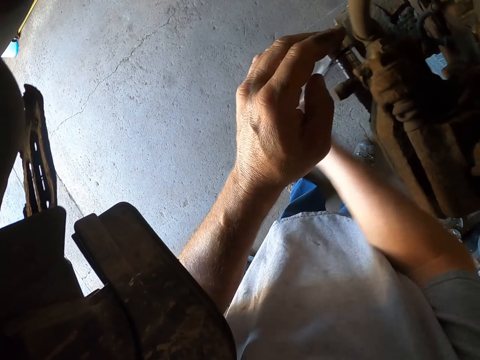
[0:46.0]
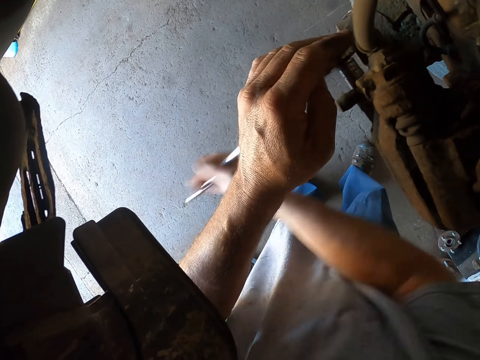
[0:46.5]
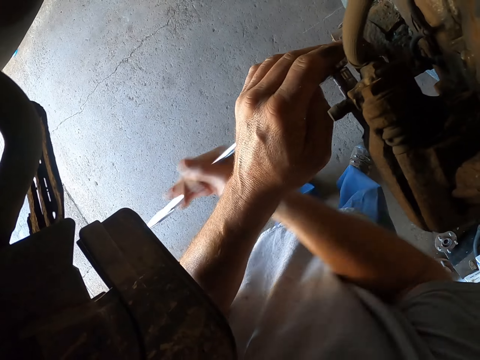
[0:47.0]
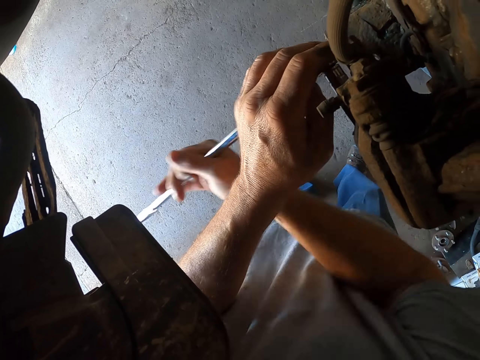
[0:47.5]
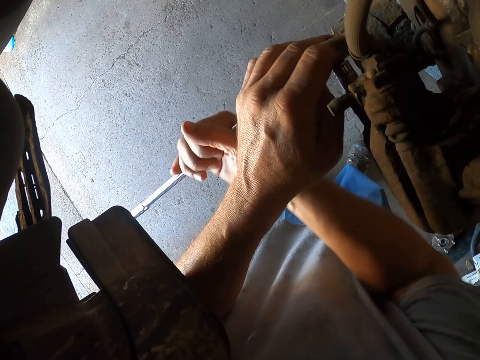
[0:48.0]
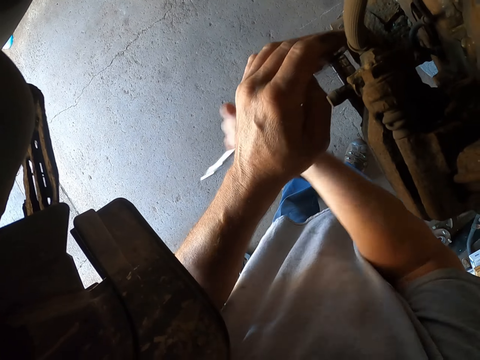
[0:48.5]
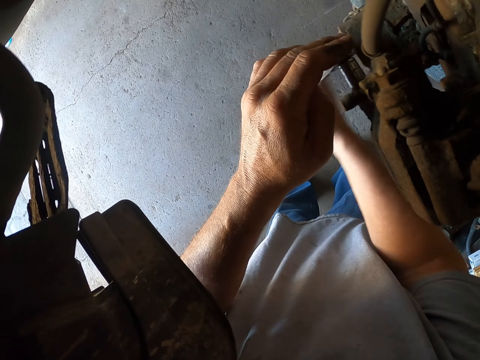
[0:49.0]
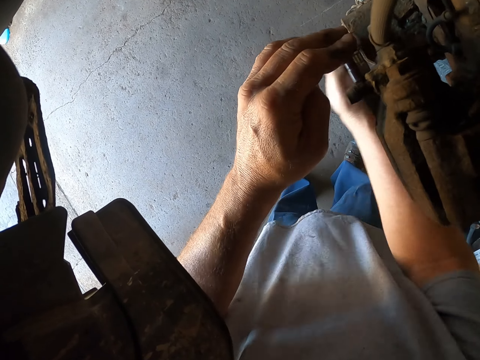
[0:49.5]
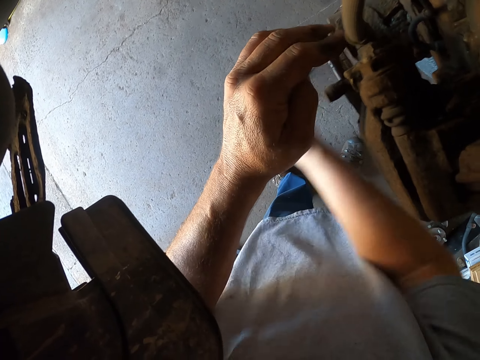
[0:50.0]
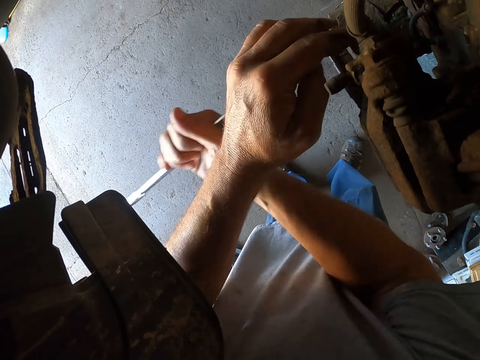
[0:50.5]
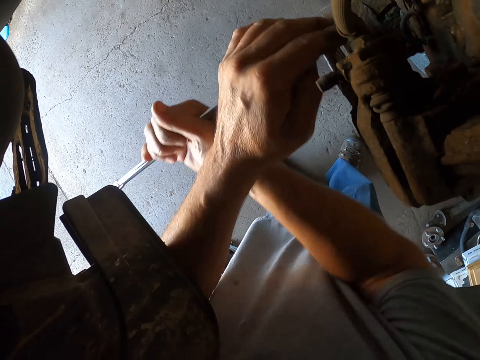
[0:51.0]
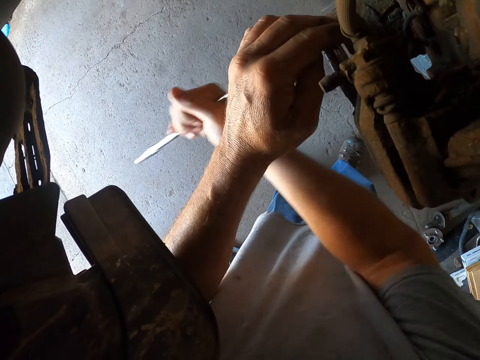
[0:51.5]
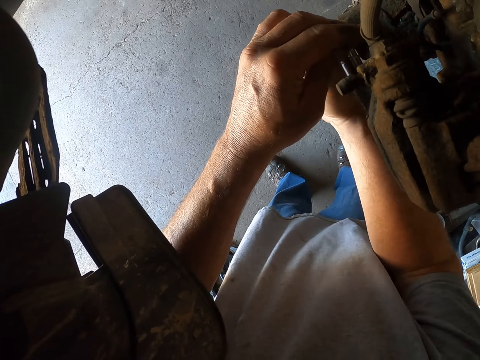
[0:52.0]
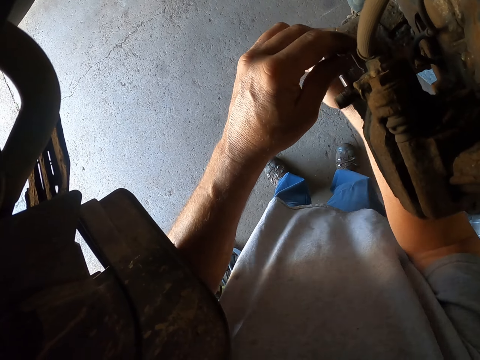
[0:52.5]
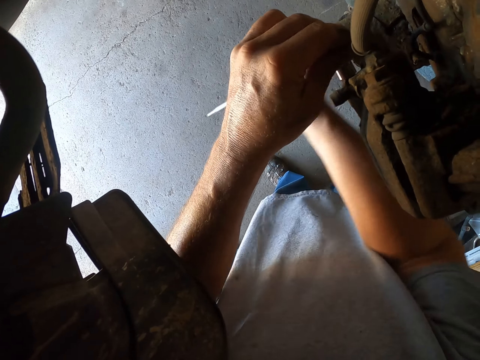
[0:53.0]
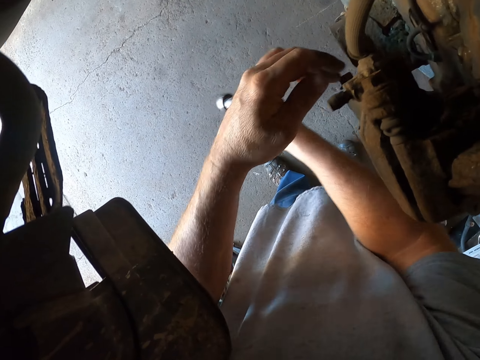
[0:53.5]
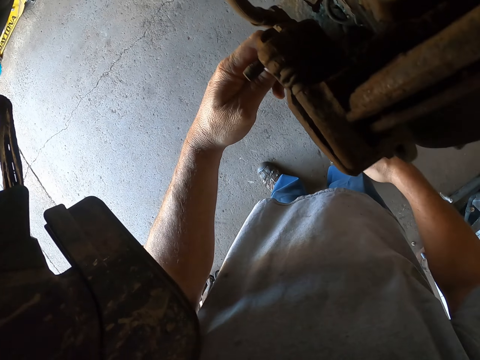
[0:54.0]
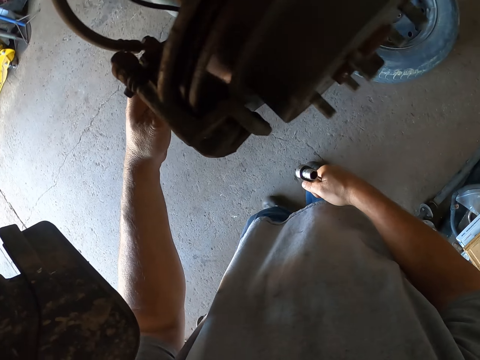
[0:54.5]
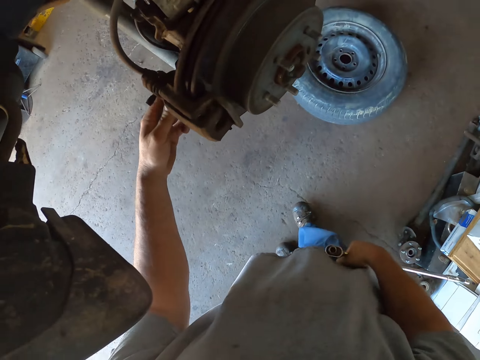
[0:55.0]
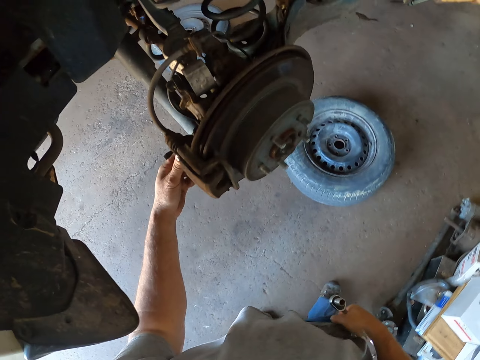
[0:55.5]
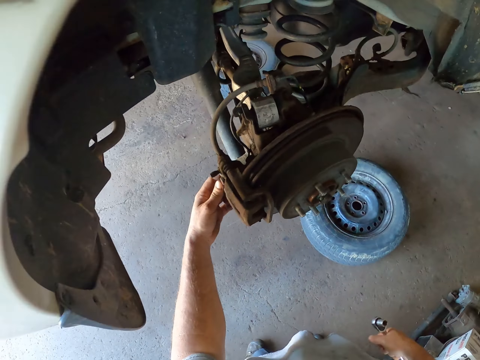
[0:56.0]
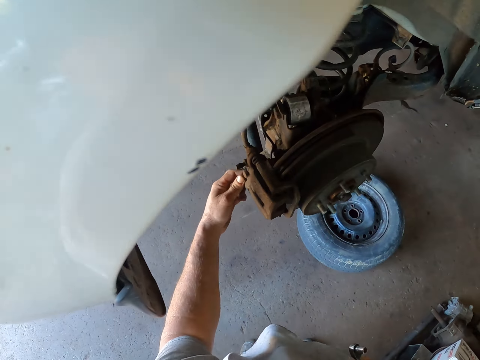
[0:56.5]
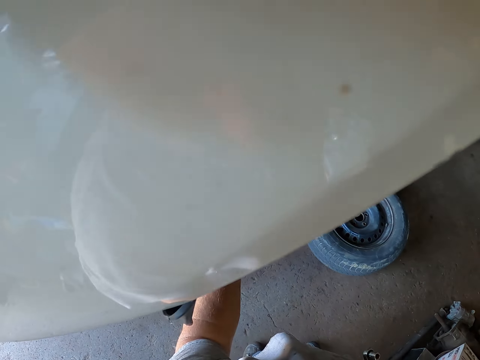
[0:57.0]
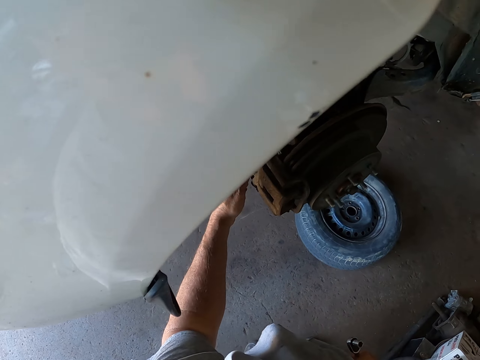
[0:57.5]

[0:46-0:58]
The camera wearer loosens the bolts under the car with his hand.

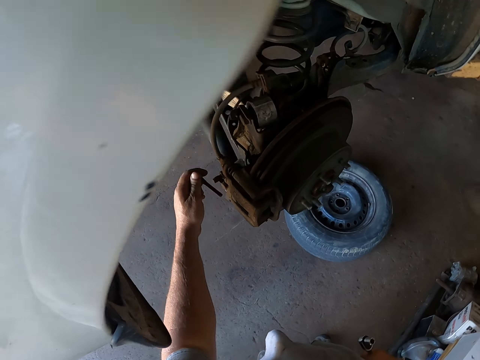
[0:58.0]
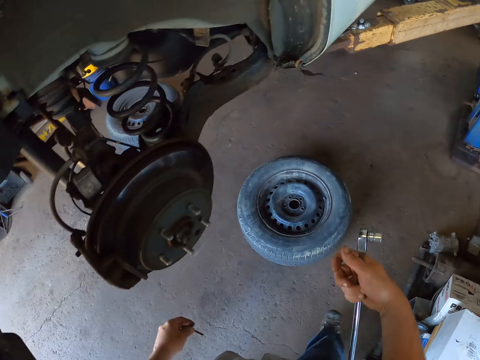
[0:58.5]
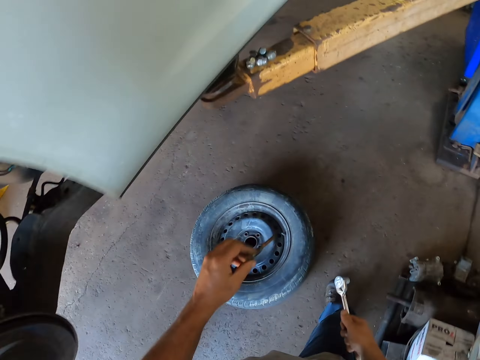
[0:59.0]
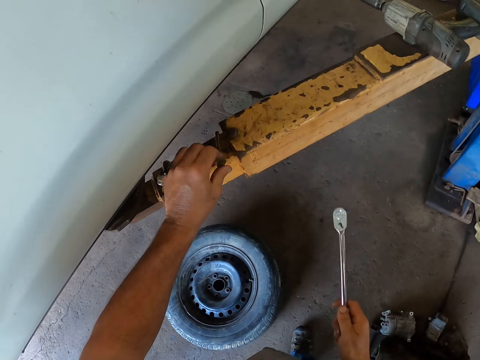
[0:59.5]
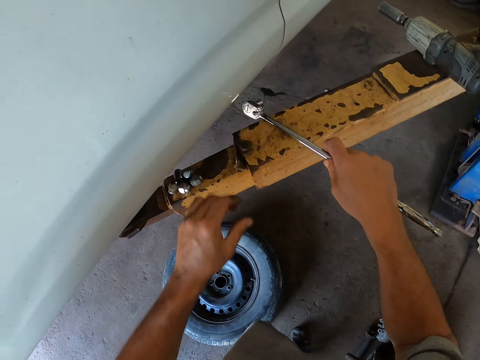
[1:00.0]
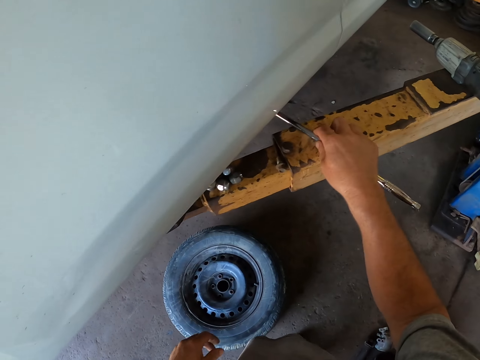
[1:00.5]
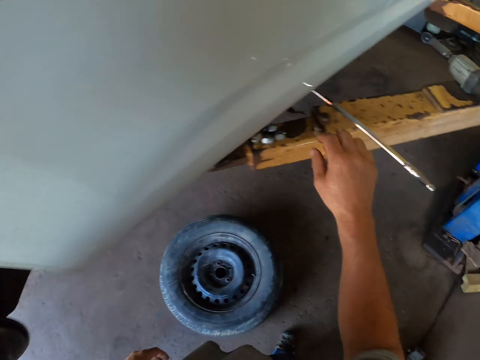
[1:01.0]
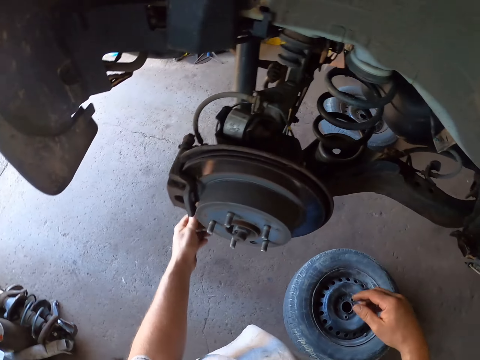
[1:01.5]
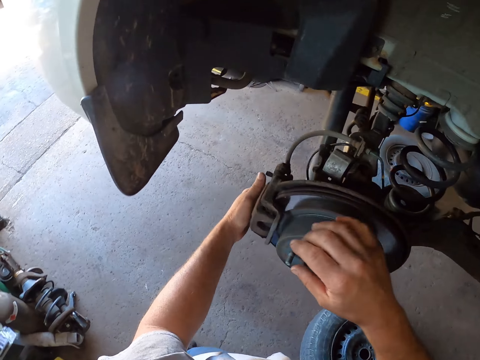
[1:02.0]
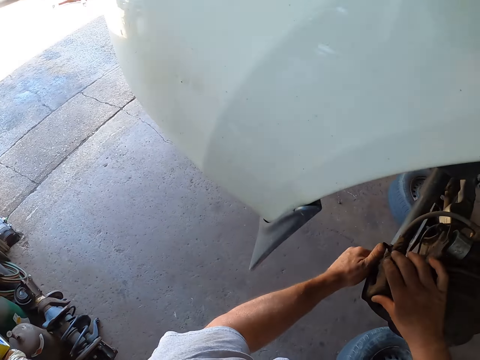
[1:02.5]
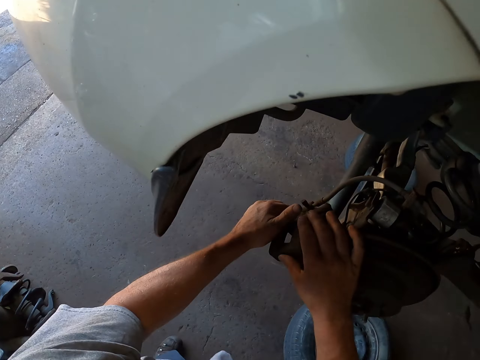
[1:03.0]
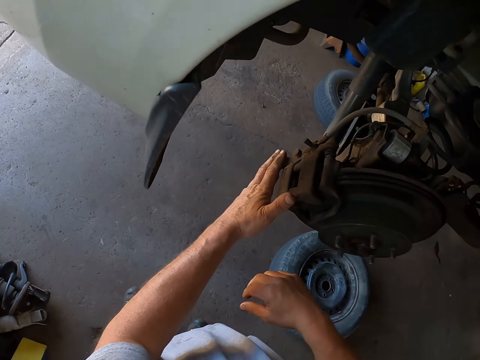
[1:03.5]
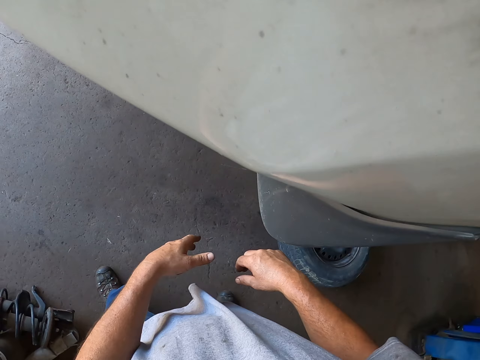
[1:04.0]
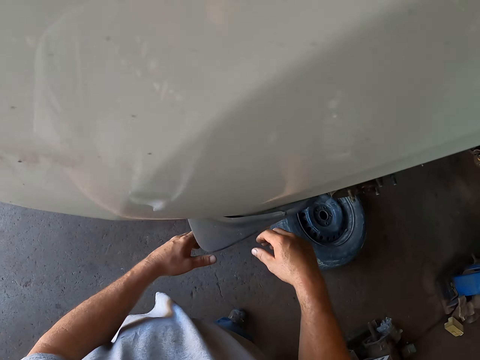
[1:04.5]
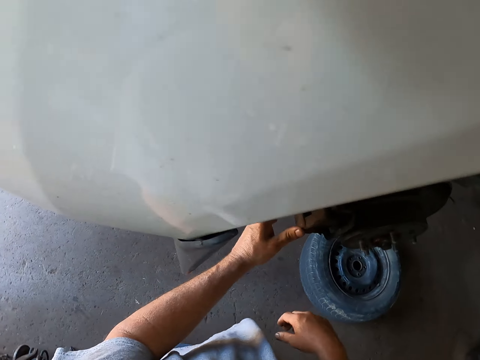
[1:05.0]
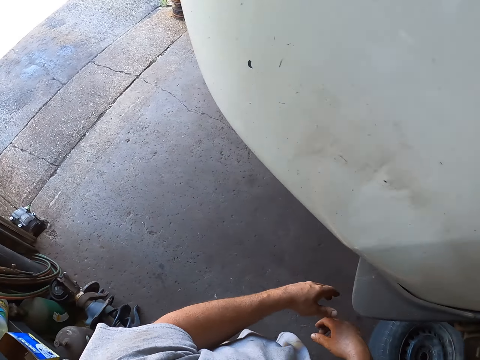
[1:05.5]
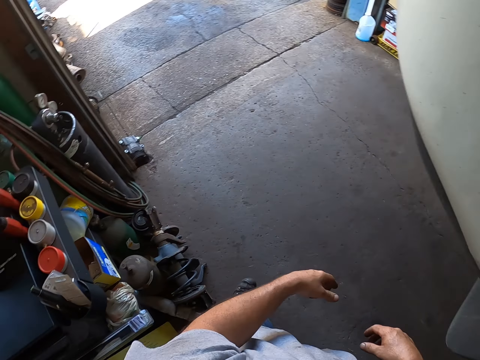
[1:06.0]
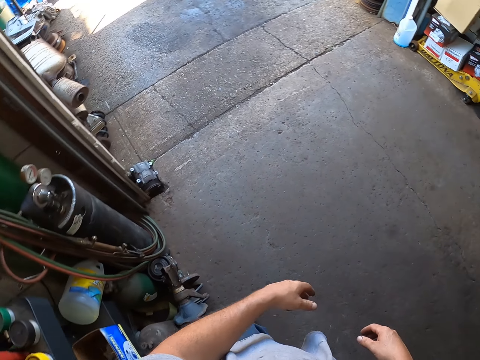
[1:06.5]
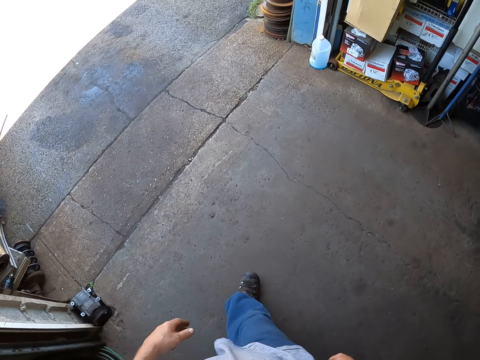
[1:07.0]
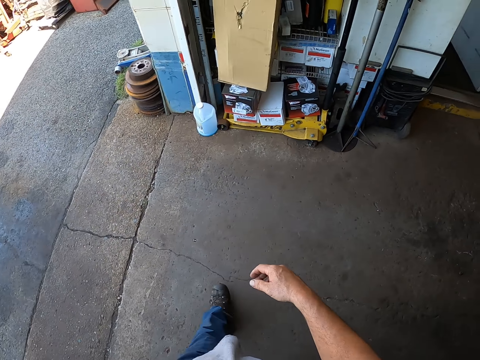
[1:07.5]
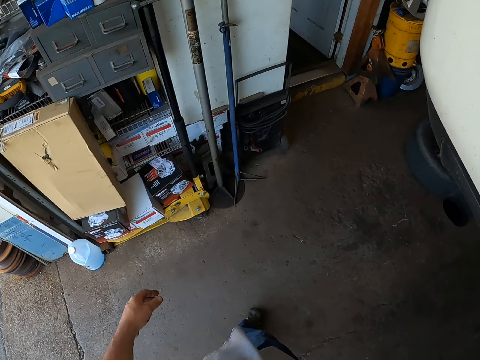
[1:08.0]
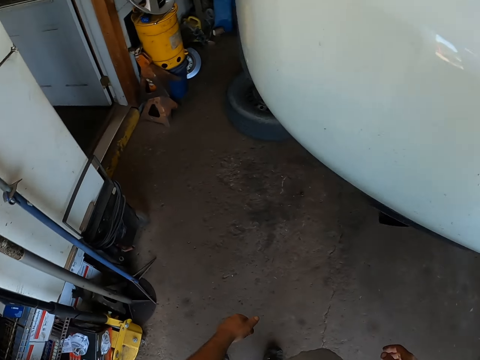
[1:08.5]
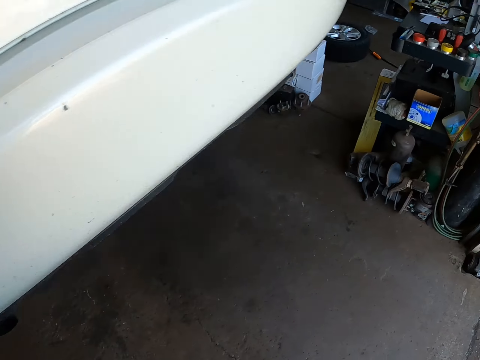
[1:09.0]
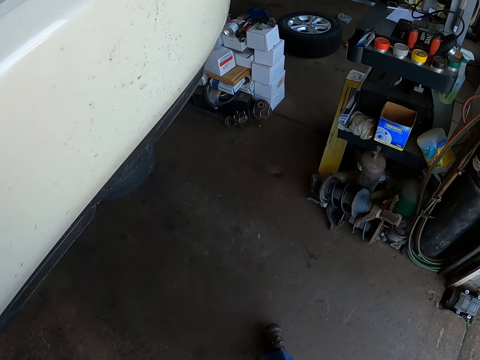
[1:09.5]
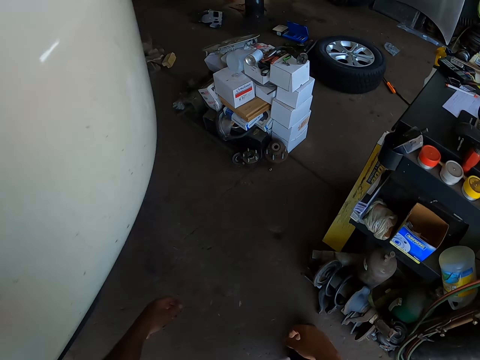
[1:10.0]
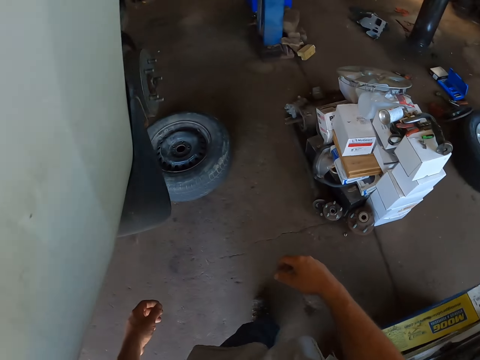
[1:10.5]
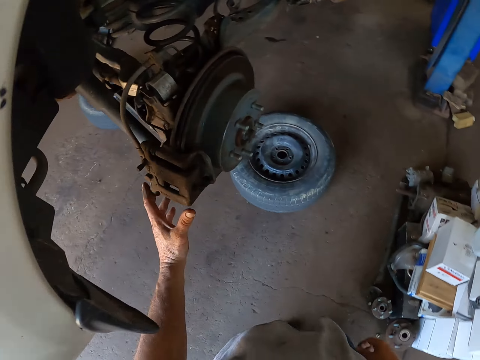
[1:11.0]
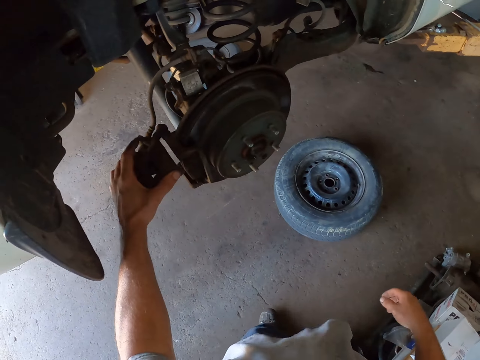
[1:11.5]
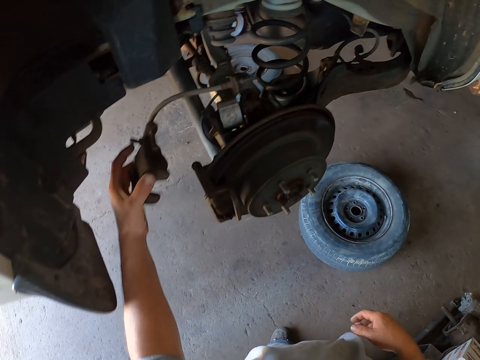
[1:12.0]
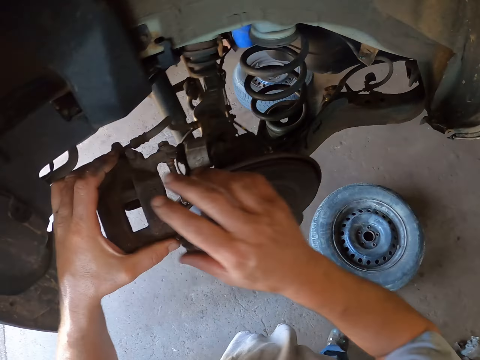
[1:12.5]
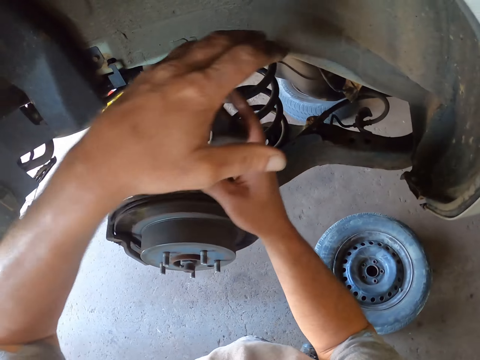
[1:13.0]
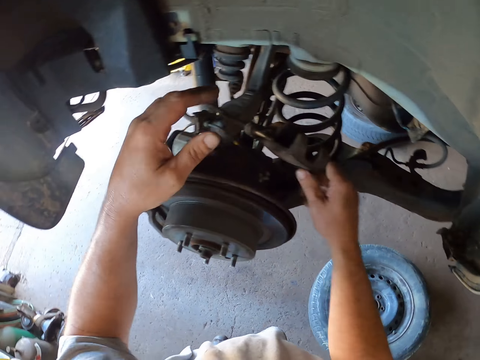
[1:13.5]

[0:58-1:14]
The camera wearer walks in the garage. They place the nut on the car lift. They place the wrench on the car lift. They remove the metal from under the car. They walk around in the garage. They remove the metal from under the car. They move something.
